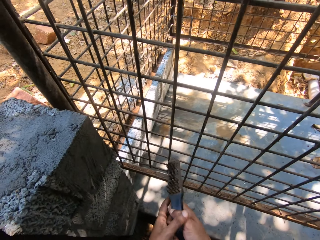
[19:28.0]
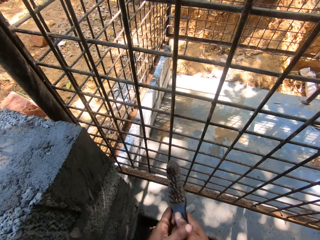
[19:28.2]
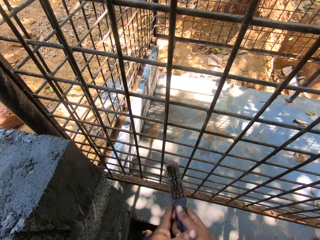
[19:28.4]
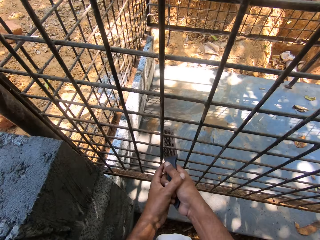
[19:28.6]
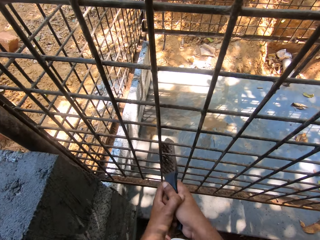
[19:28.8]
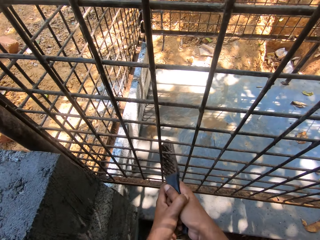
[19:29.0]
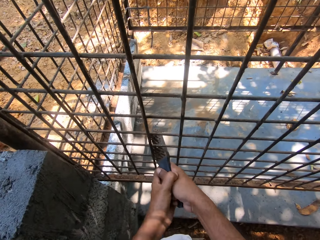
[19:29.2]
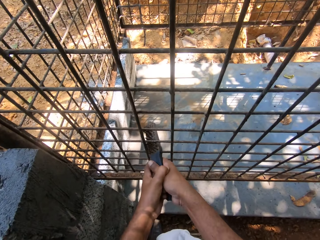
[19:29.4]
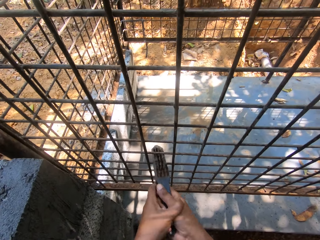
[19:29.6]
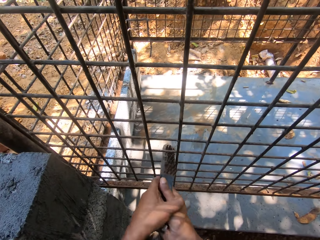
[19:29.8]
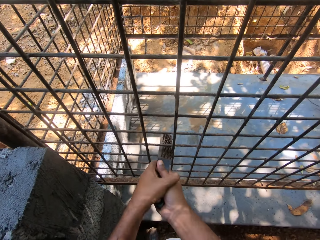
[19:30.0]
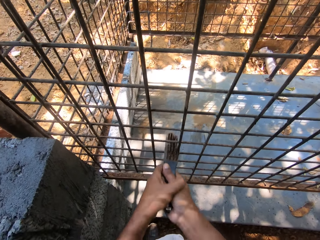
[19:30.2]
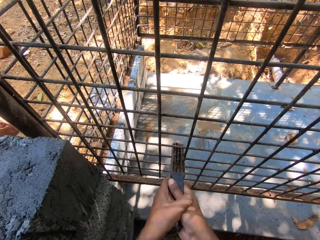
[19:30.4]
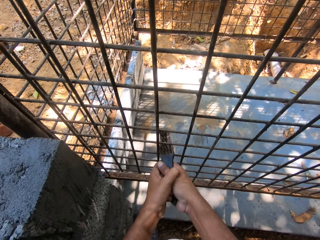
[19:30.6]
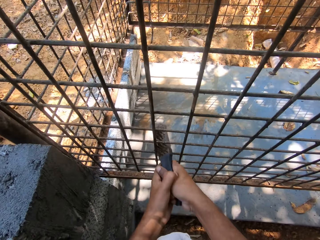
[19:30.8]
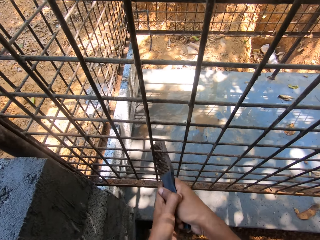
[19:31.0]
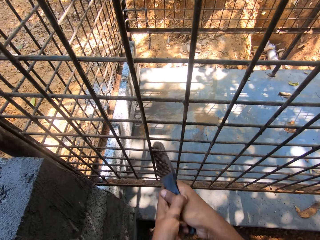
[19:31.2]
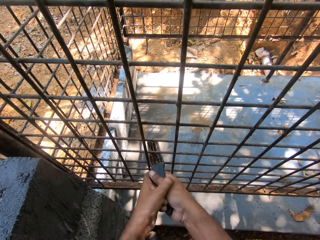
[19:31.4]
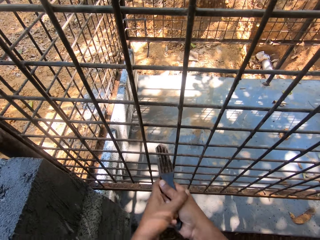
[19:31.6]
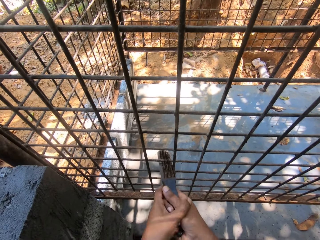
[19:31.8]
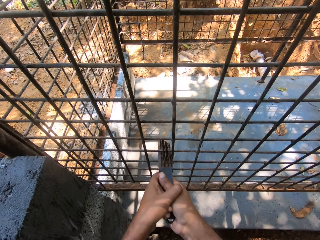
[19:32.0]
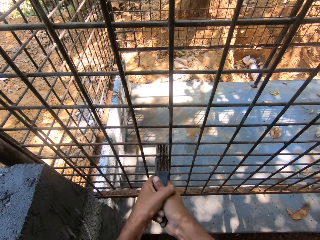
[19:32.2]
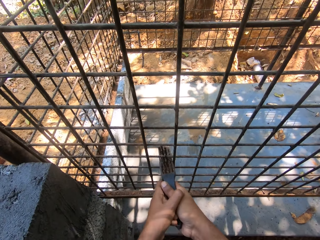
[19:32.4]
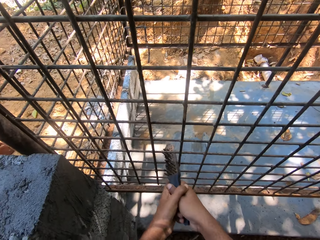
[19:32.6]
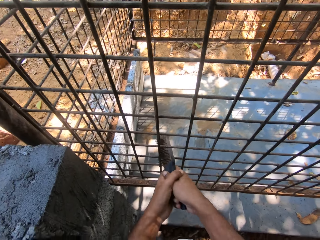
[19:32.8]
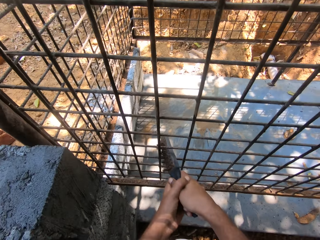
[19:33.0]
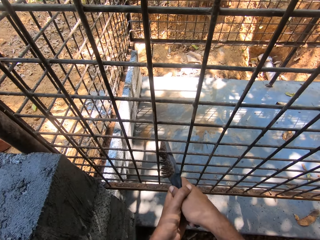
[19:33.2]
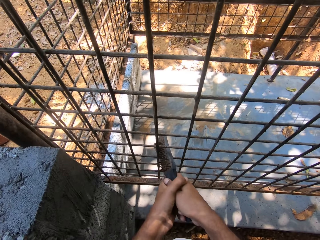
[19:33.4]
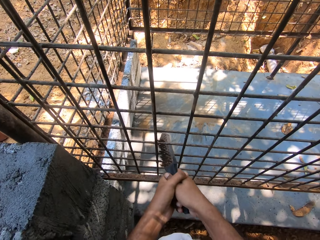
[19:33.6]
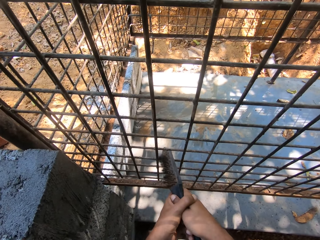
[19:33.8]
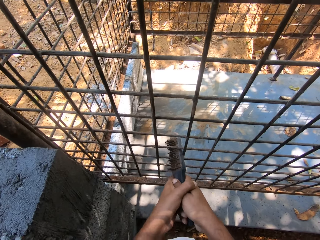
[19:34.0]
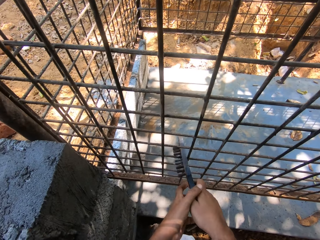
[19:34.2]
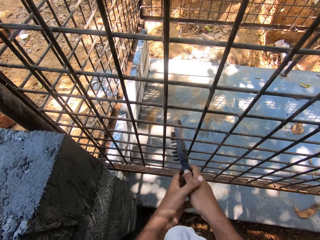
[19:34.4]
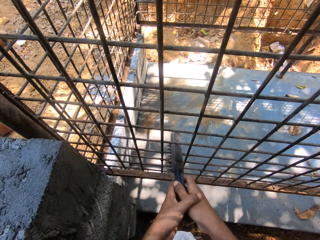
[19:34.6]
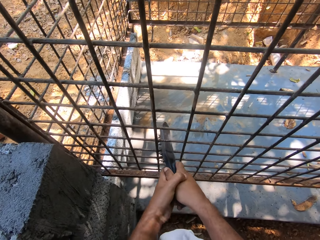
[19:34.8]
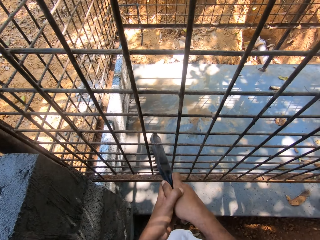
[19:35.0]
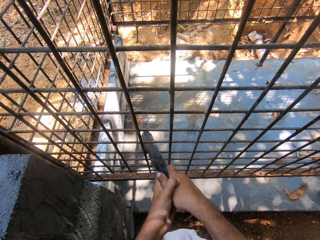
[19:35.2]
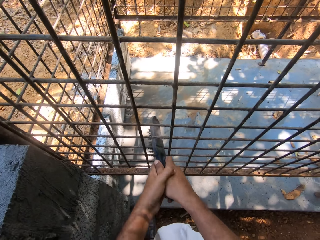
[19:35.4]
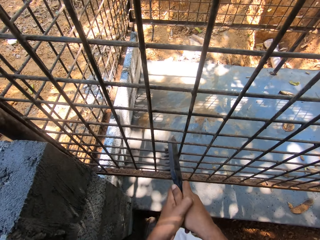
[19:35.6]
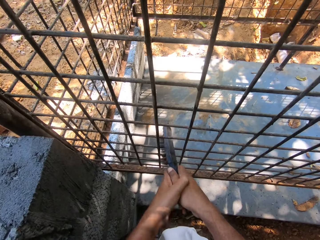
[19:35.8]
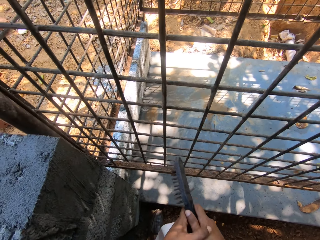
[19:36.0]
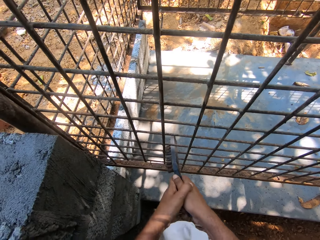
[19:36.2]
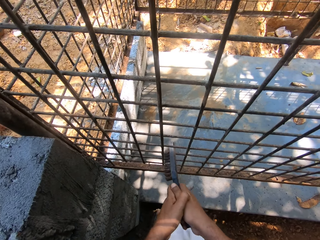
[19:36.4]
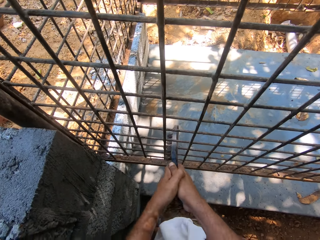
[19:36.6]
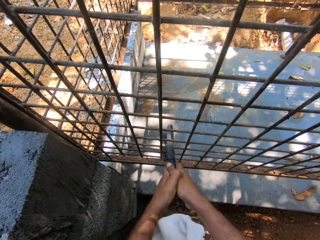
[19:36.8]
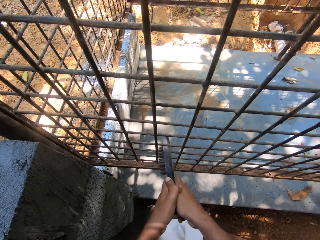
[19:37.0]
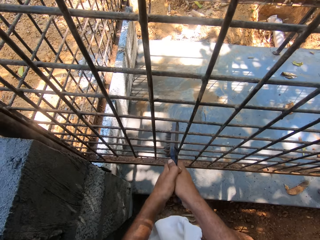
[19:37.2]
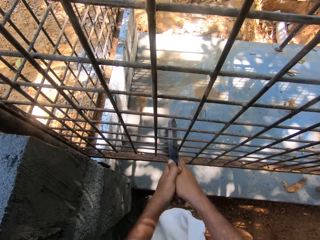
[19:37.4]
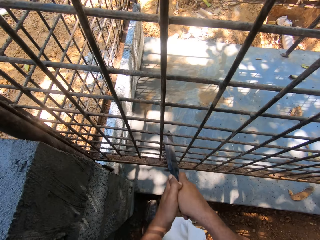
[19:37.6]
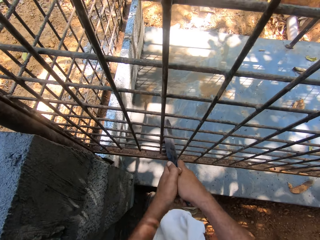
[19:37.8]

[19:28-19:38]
The camera wearer turns around the wire mesh. They scrub the welded wire mesh.

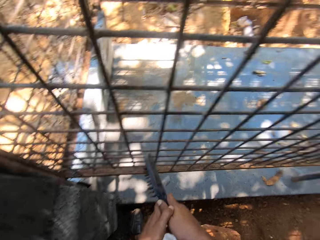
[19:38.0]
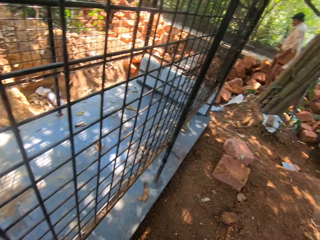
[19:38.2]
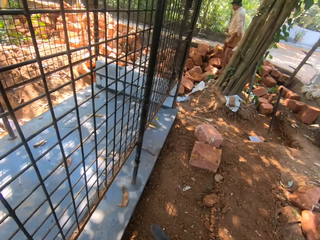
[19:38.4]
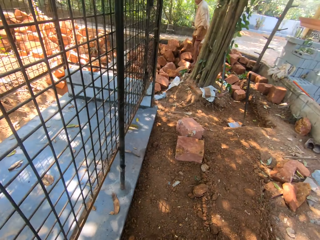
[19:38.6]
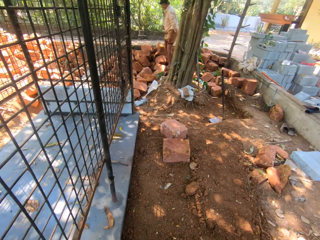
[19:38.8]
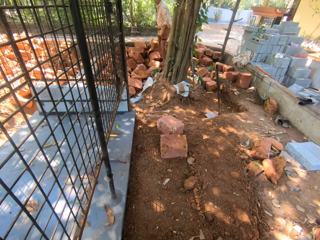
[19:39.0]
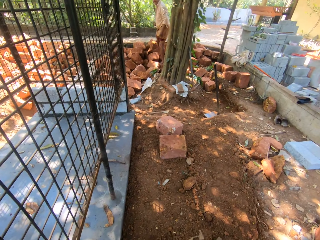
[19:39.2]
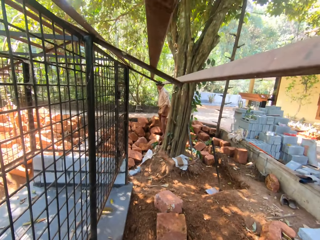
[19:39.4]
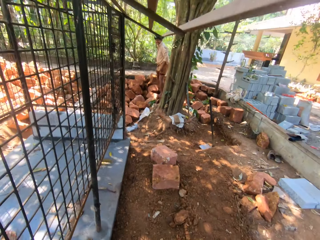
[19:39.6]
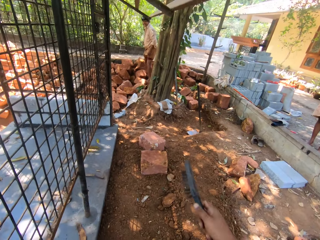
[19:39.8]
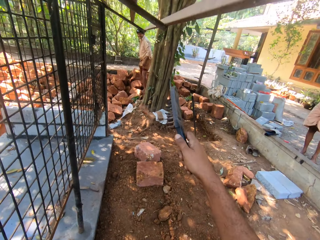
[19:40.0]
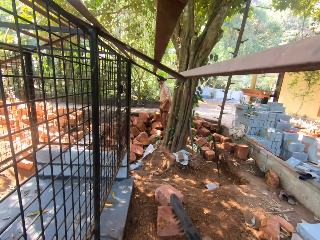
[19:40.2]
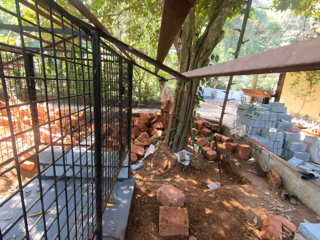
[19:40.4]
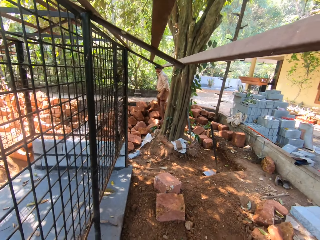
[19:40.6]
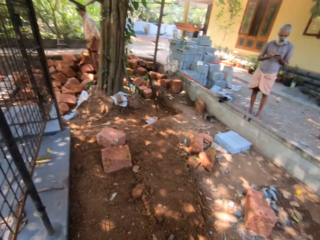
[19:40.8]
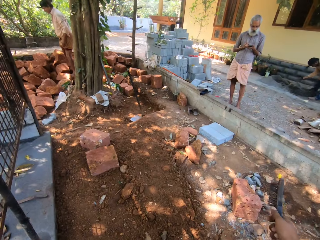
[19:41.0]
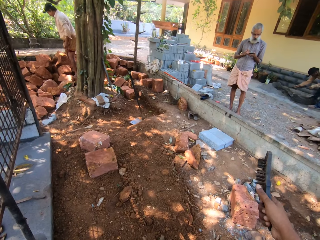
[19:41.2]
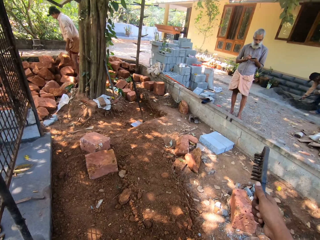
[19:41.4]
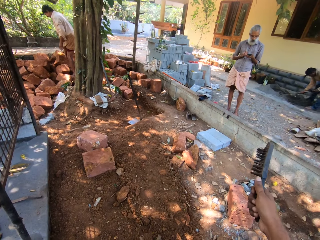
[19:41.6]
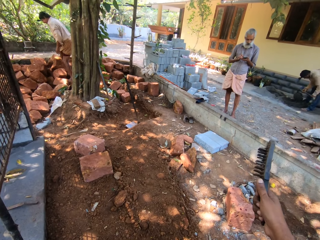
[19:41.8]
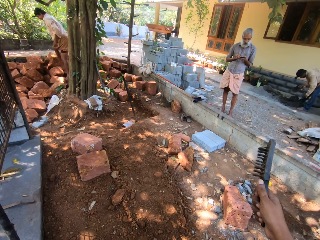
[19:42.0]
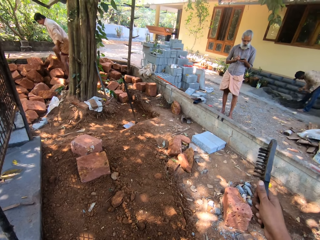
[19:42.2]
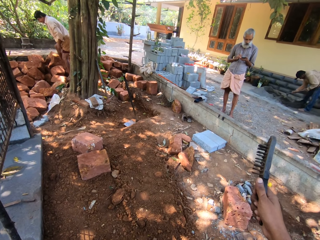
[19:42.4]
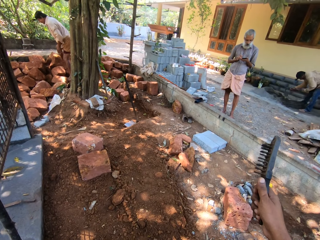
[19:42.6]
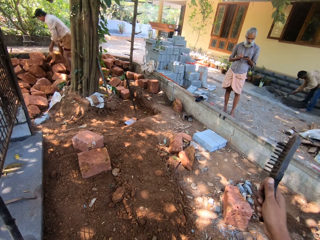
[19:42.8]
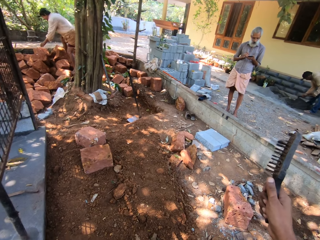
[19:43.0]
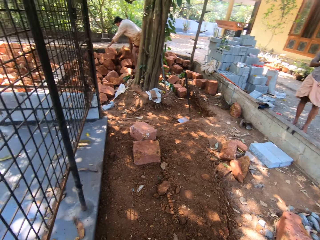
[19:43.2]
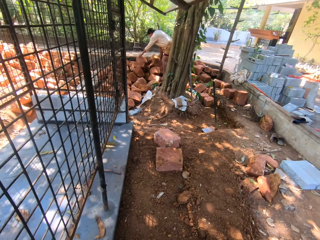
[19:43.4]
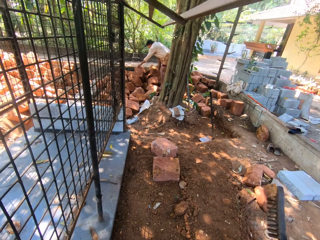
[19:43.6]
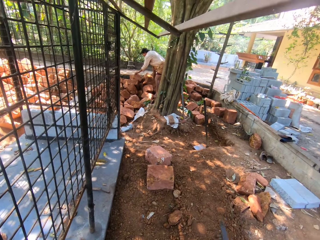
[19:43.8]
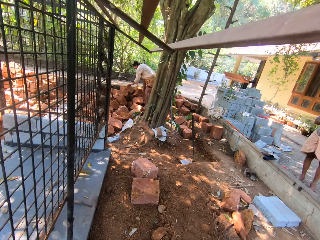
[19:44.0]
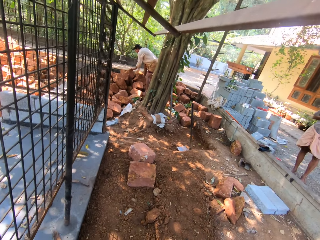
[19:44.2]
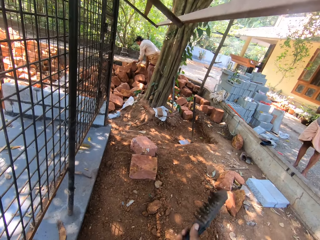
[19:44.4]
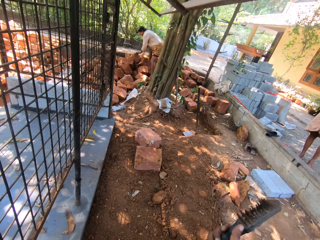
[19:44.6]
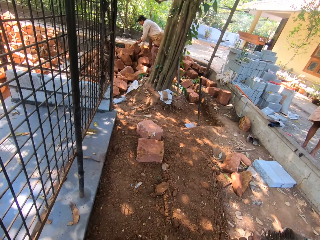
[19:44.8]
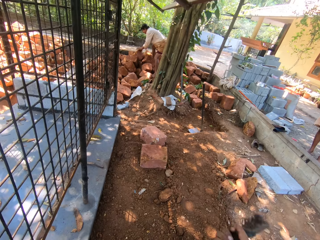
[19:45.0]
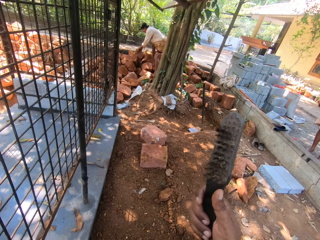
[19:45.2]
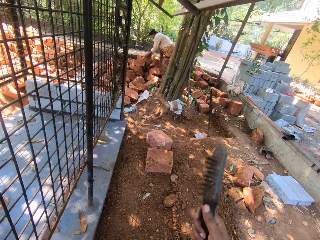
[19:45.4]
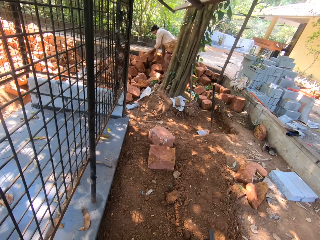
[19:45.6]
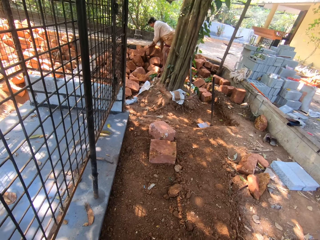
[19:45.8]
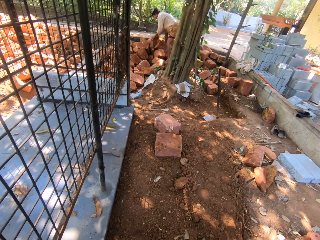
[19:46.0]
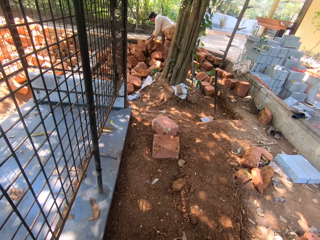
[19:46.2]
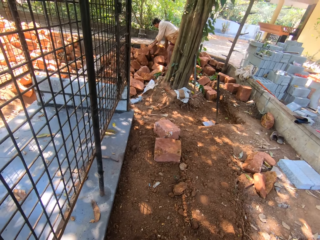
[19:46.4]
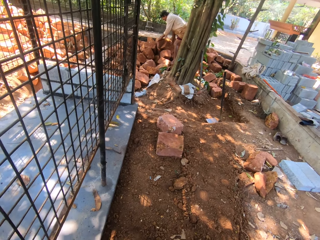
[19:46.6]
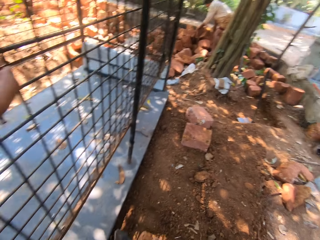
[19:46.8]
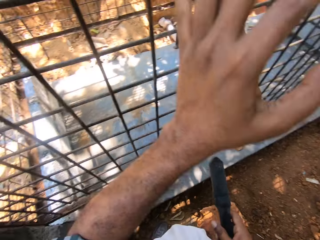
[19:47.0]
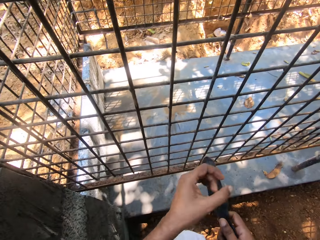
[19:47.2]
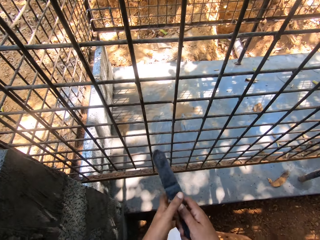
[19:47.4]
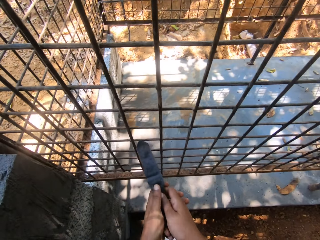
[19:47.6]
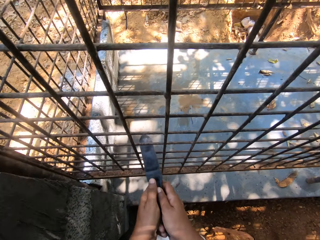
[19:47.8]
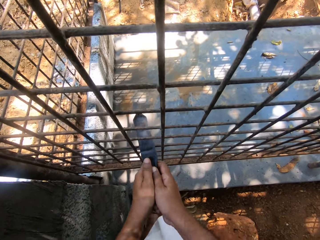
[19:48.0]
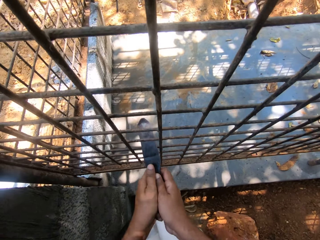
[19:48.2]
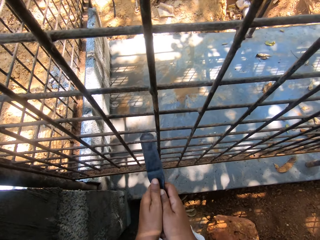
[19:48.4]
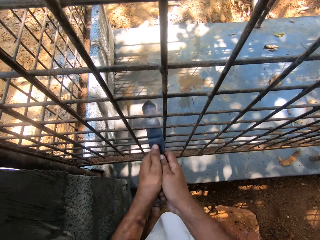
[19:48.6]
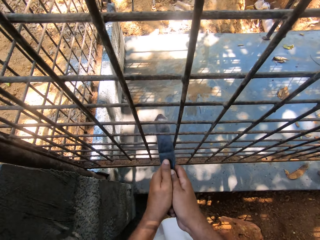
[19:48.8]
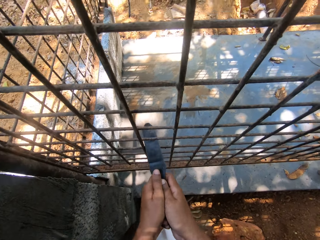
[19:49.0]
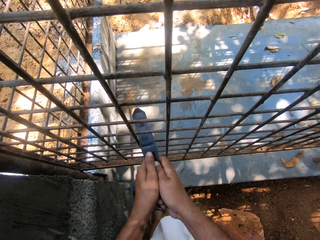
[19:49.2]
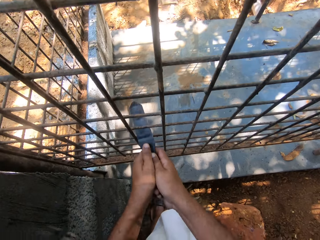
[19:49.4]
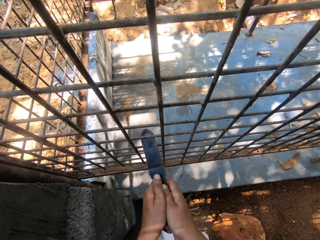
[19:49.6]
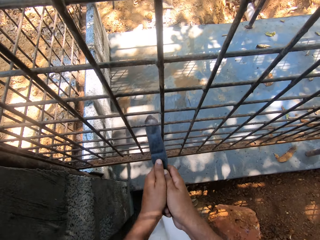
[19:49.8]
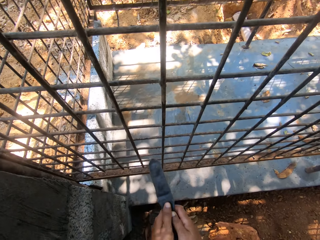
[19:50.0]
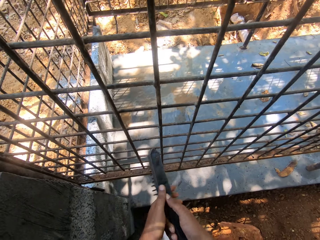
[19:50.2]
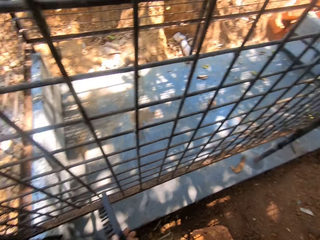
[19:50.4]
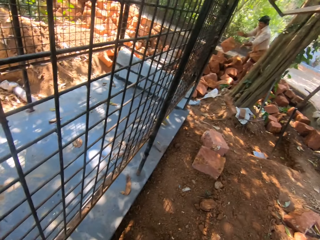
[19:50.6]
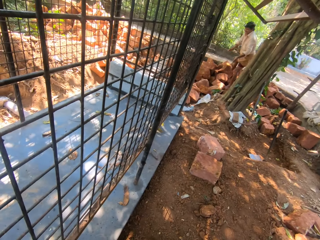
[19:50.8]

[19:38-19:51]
The camera wearer turns around the wire mesh. They converse to a man. They converse to another man. They point towards the other man. They interact with the first man. They scrub the welded wire mesh.
